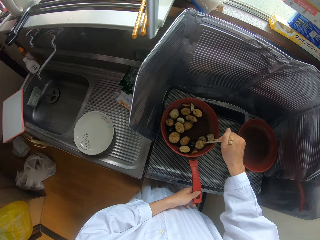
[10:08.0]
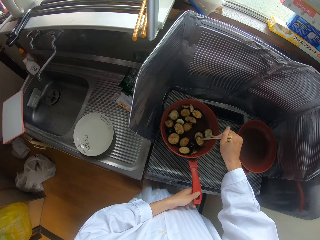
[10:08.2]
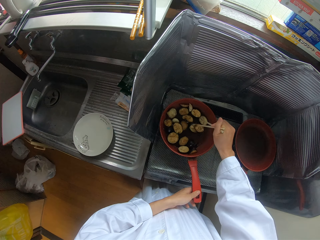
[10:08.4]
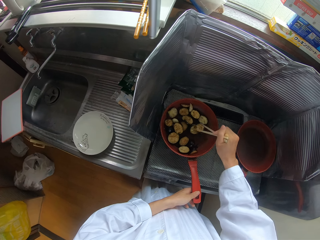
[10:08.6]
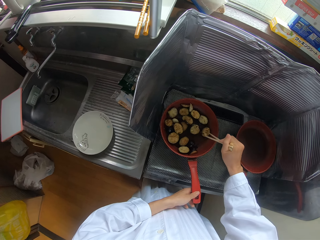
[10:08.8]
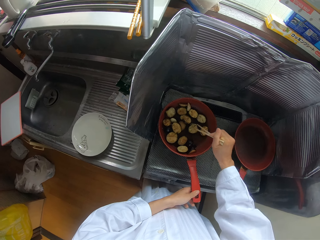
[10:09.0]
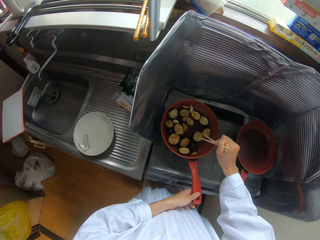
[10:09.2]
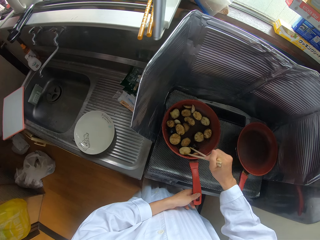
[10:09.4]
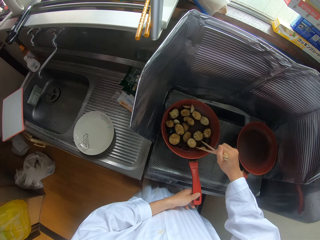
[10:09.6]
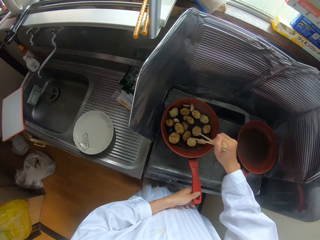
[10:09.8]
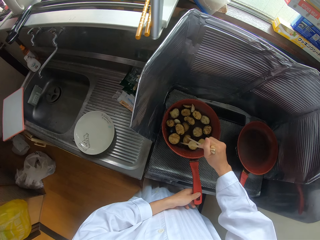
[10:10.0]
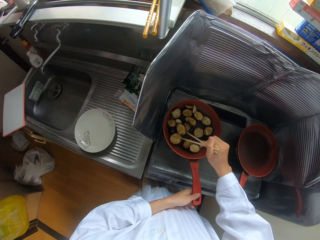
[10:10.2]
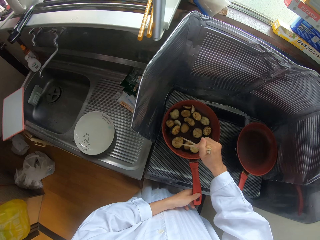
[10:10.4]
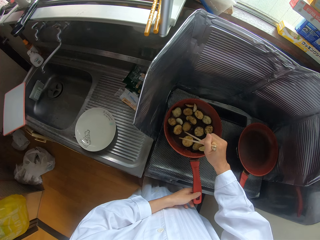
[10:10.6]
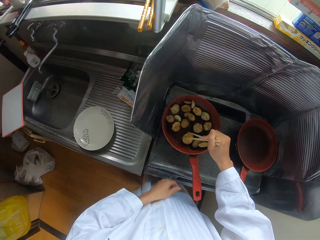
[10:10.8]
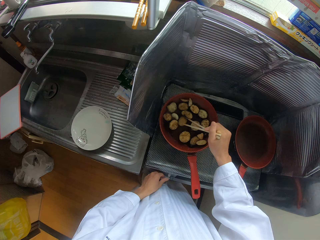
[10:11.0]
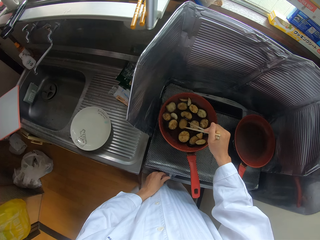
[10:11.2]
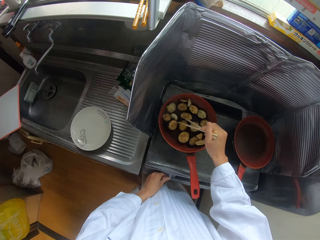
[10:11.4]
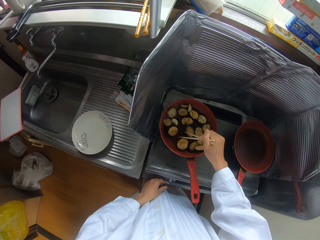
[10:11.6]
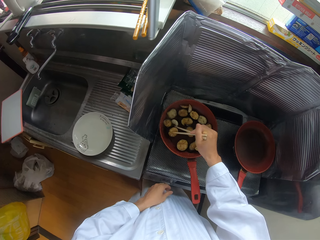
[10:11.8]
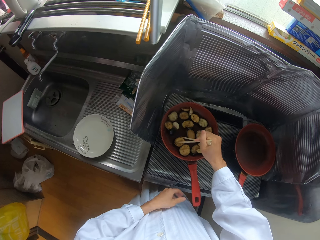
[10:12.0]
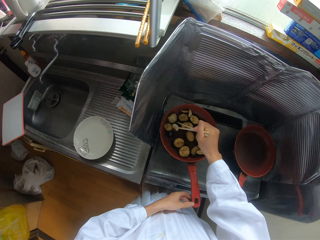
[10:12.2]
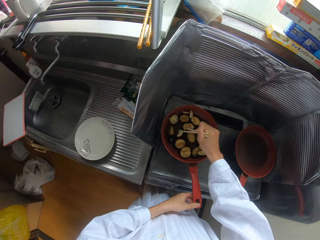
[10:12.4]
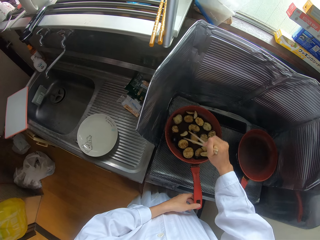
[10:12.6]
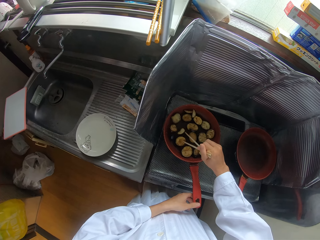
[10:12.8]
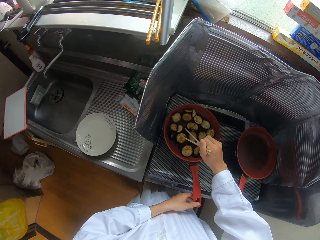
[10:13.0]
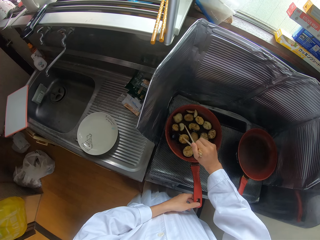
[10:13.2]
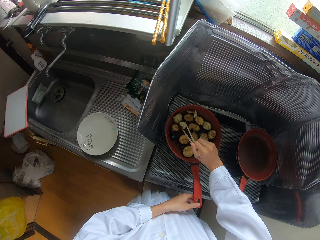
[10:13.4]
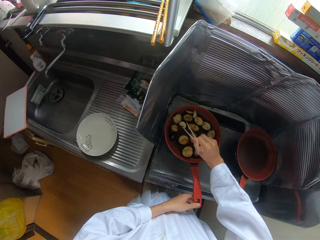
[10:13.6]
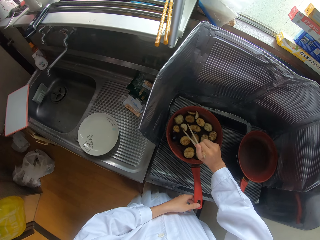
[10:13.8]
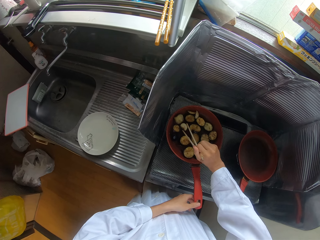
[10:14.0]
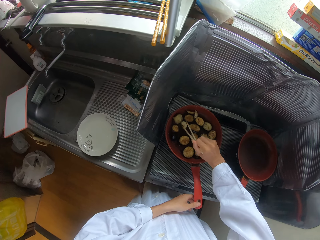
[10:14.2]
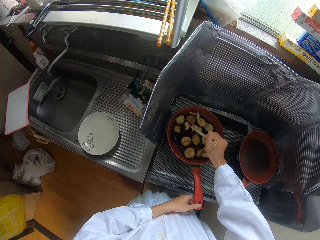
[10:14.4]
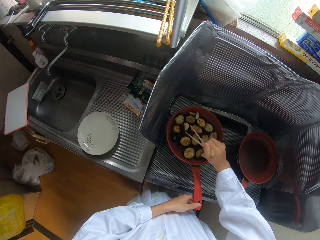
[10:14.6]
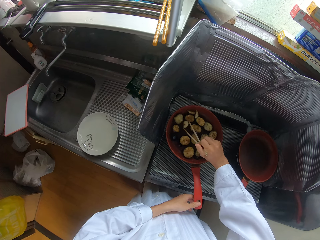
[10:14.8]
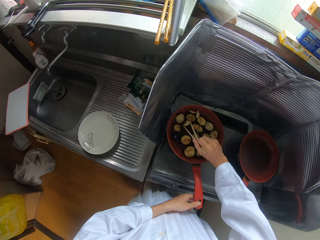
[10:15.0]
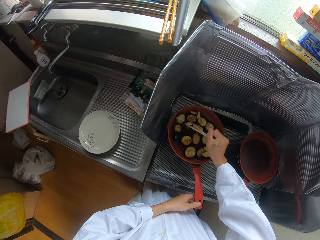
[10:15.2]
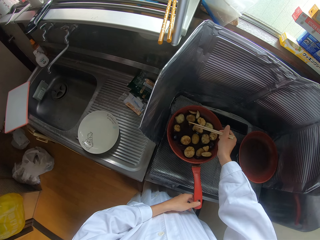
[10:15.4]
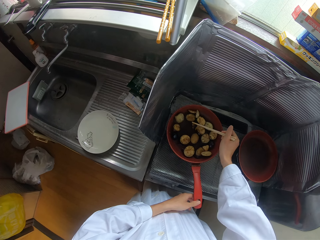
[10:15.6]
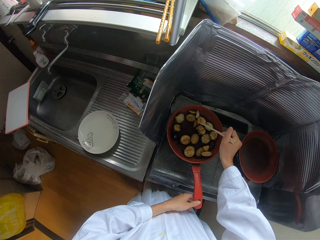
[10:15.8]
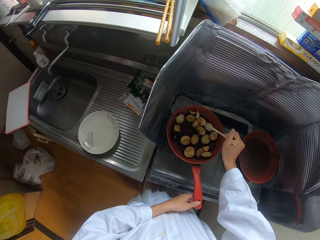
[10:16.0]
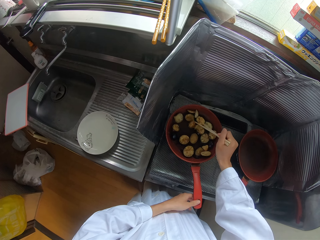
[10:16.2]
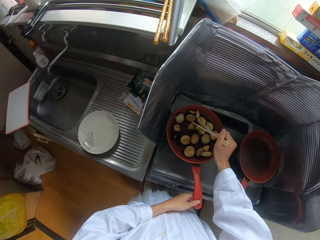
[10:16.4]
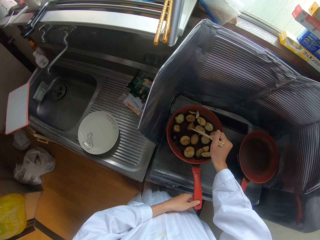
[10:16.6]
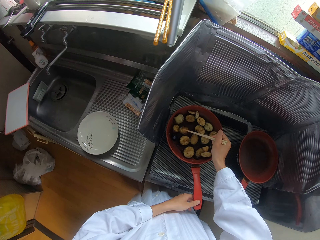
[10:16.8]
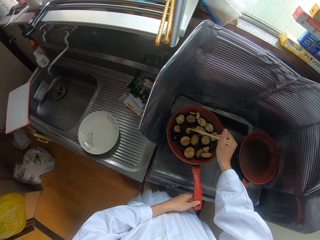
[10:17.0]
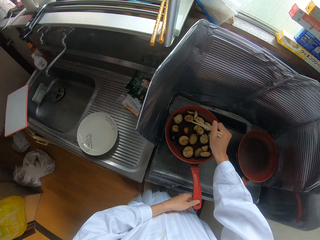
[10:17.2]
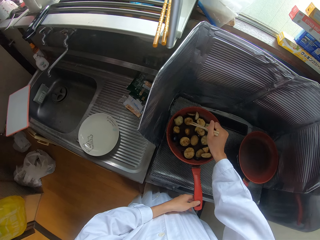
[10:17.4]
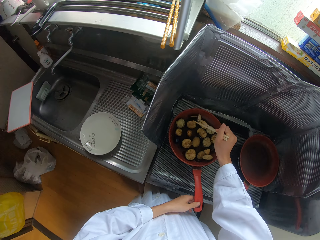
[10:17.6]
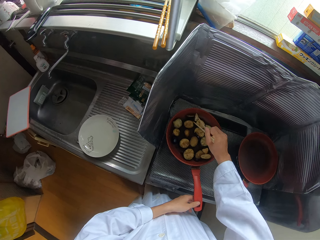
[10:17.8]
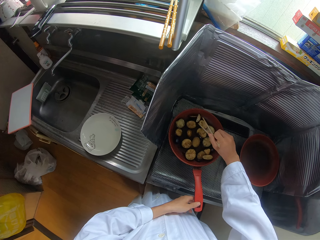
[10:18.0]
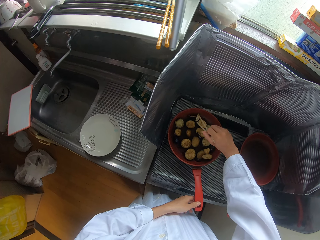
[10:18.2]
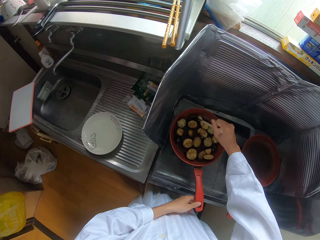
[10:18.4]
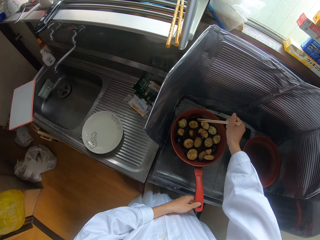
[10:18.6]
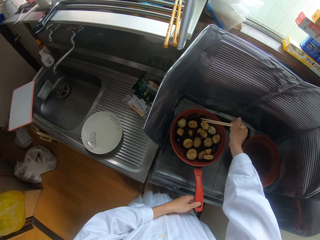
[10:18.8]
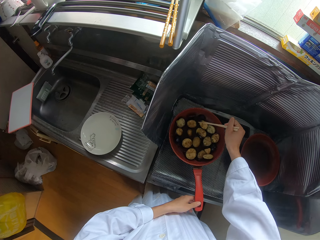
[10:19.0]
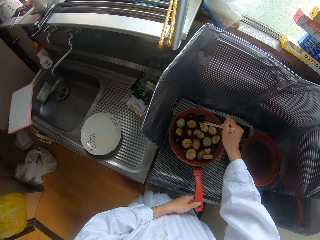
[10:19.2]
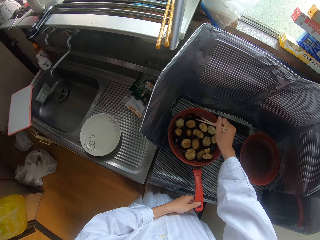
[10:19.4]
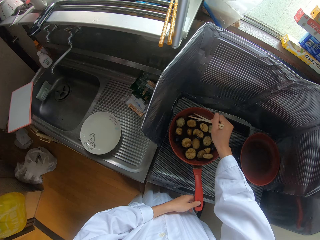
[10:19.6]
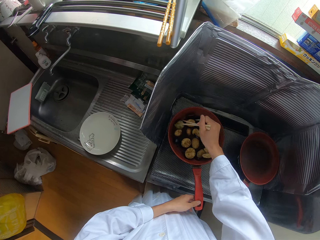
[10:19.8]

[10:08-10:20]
The camera wearer adjusts the knob of the cooker with his left hand. He cooks. He holds the handle of the frying pan with his left hand. He cooks. He turns.

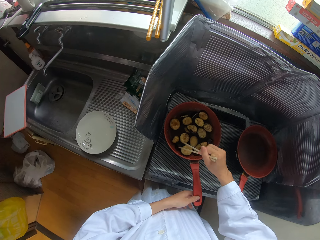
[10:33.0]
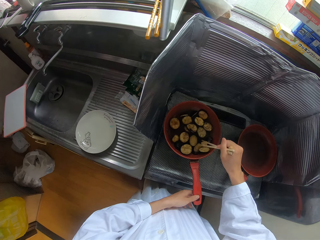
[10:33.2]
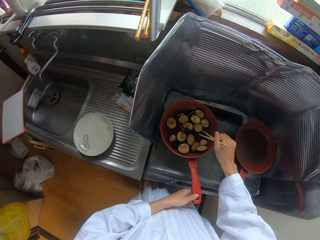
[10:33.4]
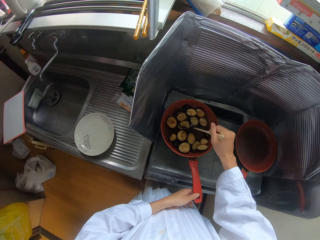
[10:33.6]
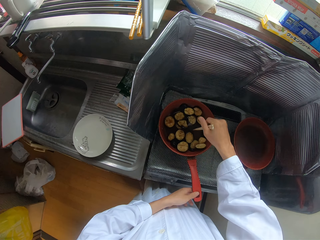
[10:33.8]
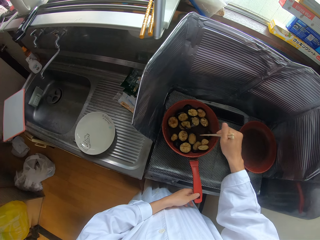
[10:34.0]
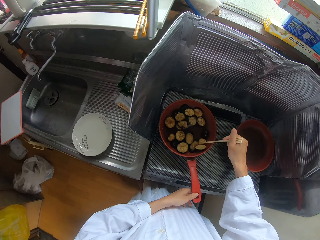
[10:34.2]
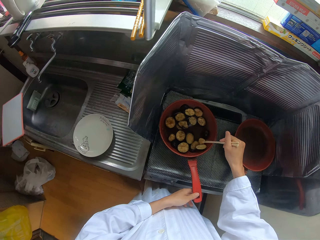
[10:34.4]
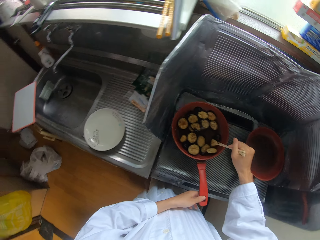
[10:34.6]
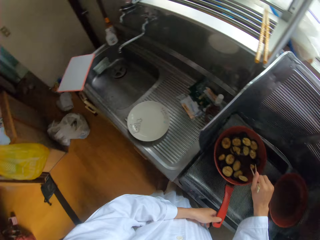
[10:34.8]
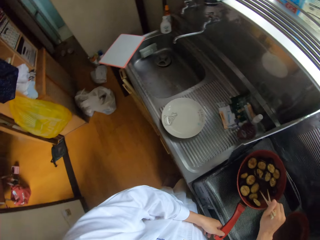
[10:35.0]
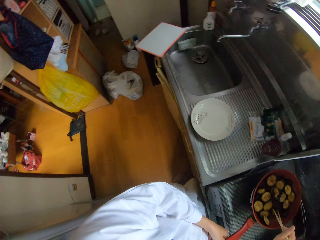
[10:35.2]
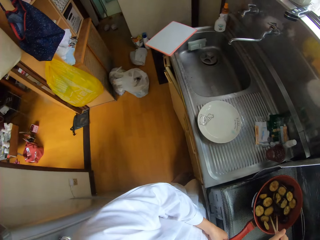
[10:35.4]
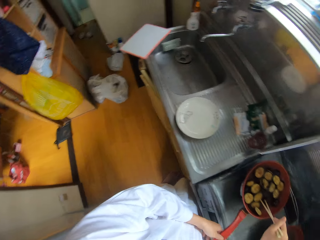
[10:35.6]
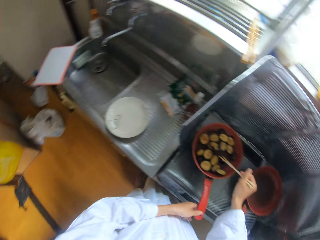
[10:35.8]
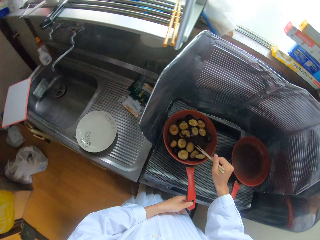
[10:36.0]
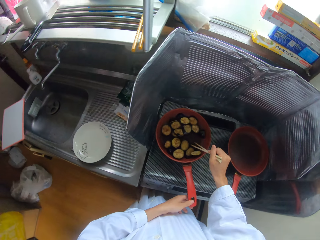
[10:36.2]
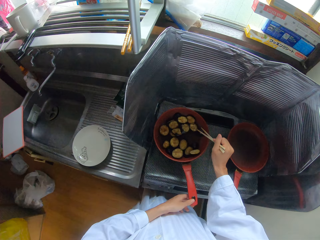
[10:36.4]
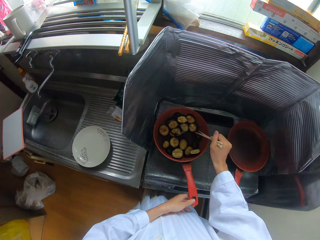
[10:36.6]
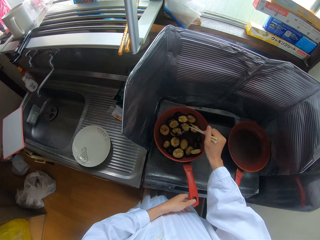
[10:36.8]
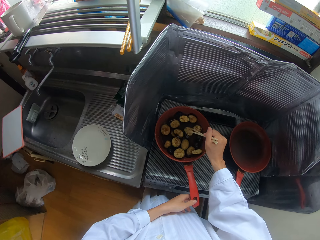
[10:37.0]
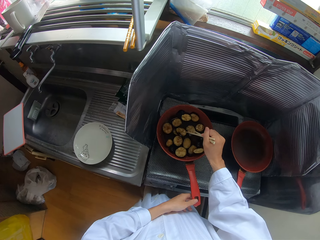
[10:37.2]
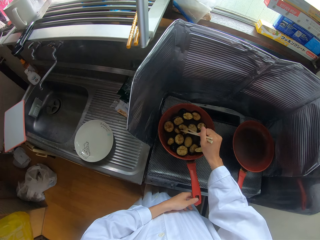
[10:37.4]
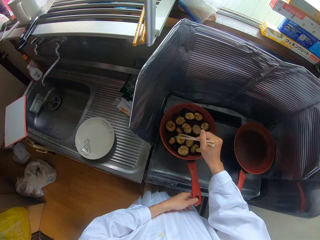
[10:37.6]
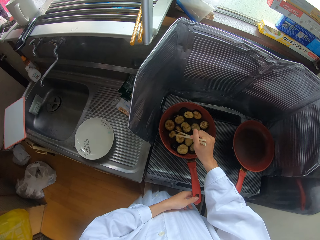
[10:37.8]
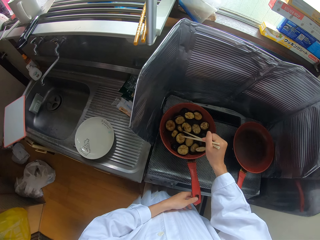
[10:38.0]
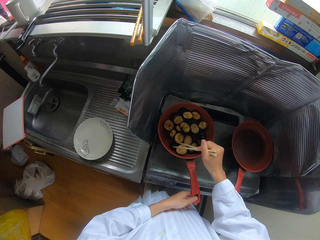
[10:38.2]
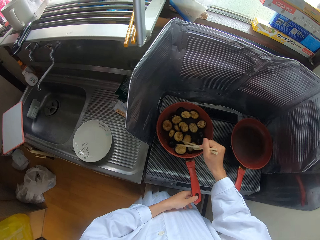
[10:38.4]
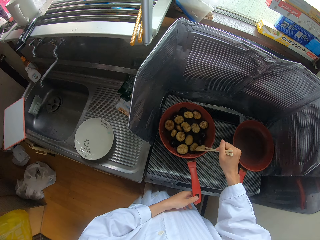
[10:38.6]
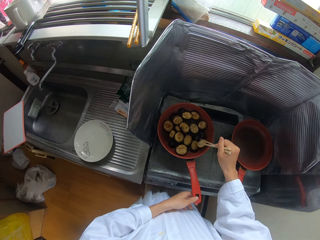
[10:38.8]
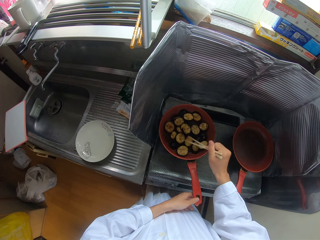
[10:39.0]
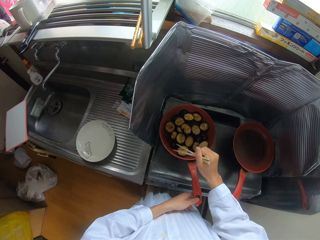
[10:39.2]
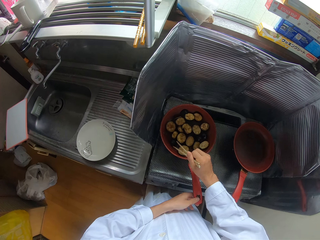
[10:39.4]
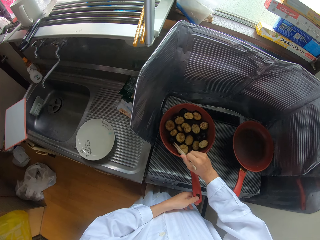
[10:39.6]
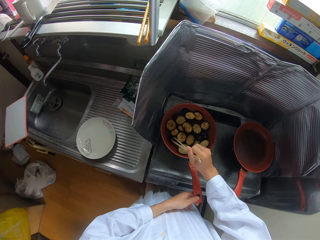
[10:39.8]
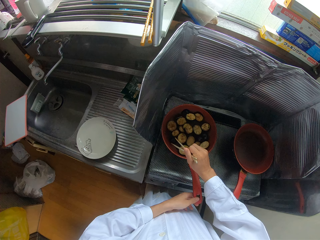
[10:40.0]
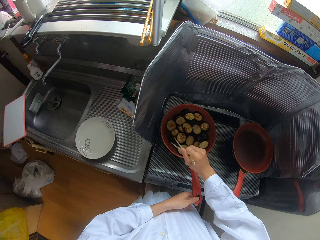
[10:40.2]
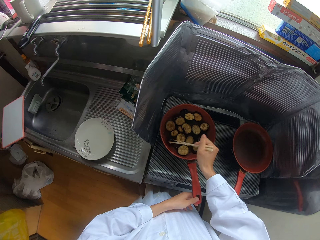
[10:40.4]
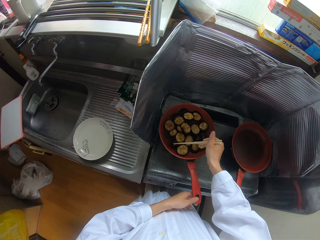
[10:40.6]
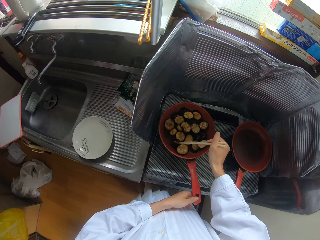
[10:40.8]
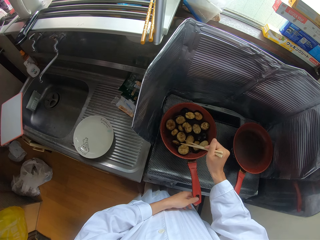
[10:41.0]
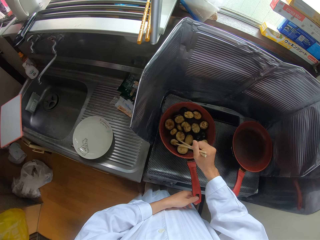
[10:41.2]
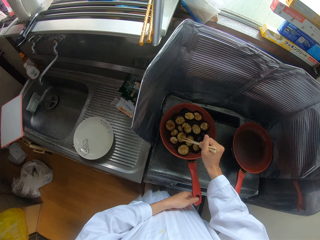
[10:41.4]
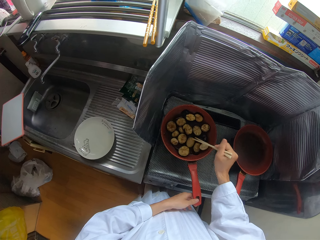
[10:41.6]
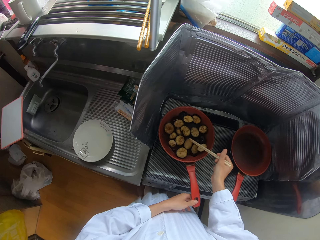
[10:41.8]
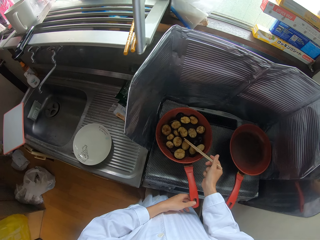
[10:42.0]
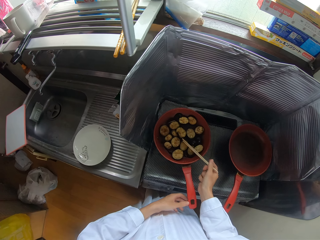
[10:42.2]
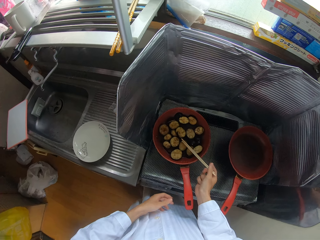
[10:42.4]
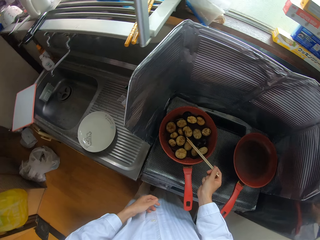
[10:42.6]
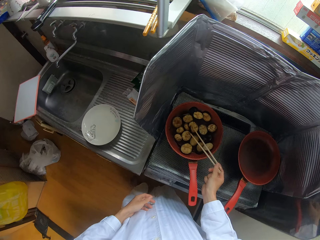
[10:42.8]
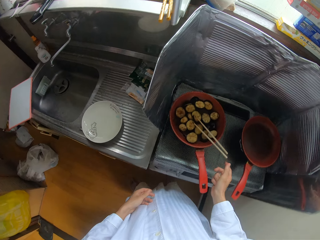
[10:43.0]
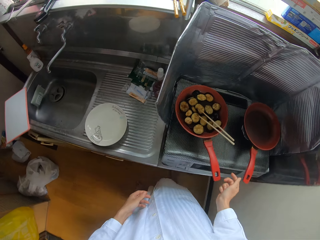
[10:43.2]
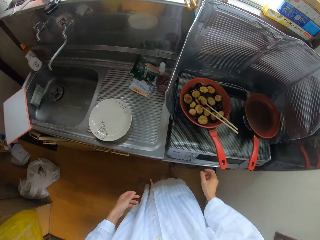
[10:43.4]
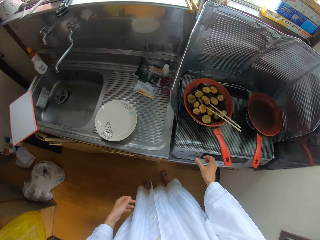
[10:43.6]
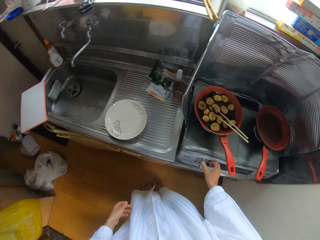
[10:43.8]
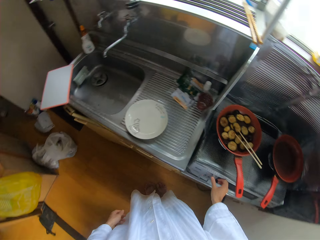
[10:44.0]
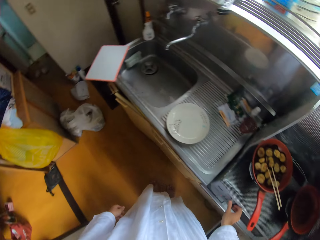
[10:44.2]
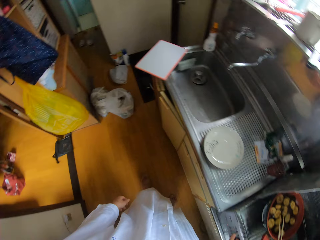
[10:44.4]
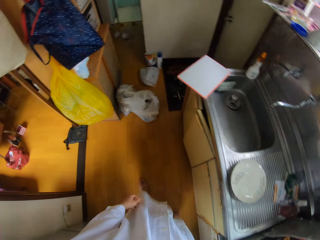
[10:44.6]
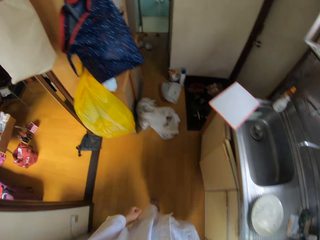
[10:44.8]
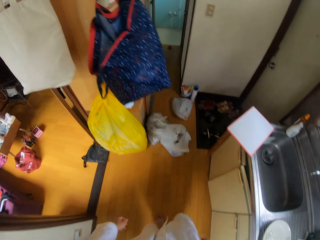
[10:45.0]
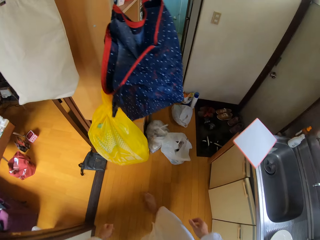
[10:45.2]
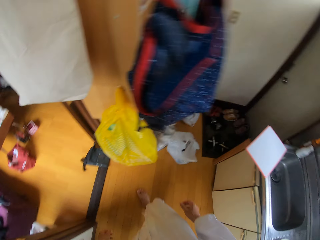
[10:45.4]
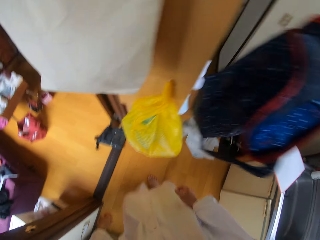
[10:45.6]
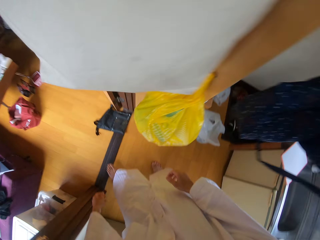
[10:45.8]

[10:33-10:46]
The camera wearer looks around the kitchen. He cooks. He turns. He removes his left hand from the handle of the frying pan. He removes his right hand from the chopsticks in the frying pan. He makes a step. He operates the cooker with his right hand. He walks around the kitchen.
